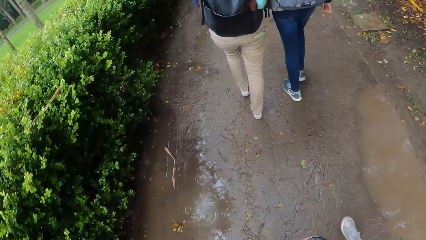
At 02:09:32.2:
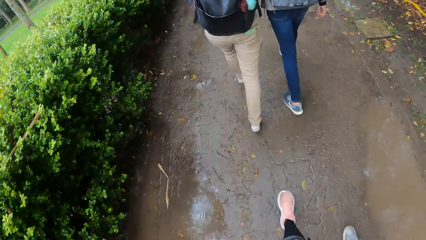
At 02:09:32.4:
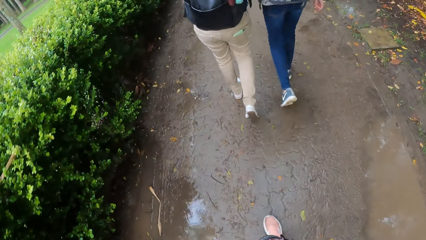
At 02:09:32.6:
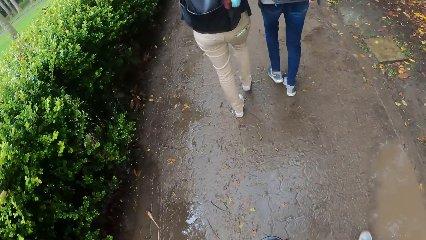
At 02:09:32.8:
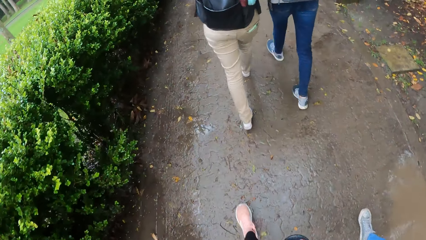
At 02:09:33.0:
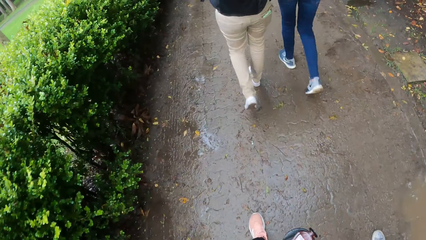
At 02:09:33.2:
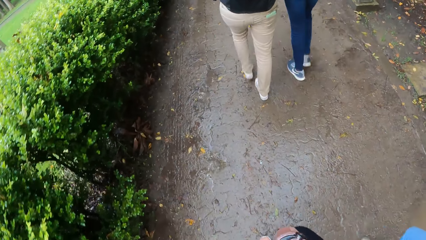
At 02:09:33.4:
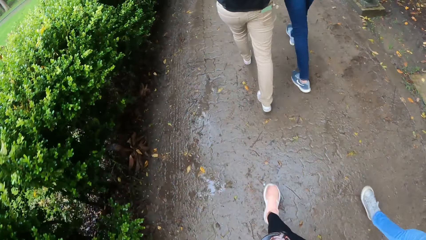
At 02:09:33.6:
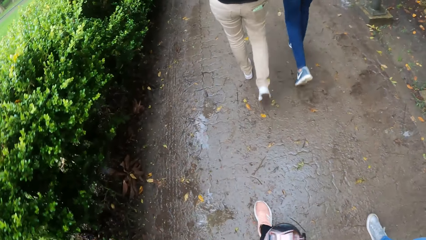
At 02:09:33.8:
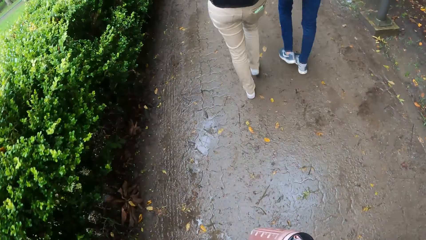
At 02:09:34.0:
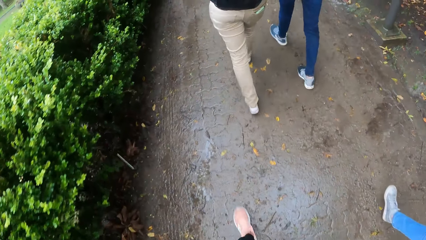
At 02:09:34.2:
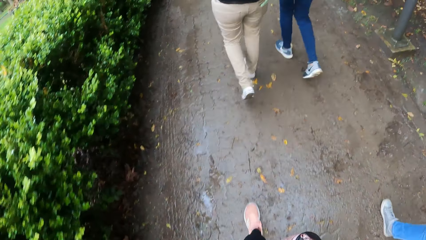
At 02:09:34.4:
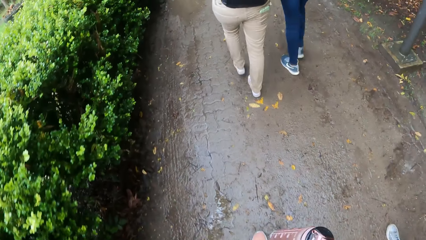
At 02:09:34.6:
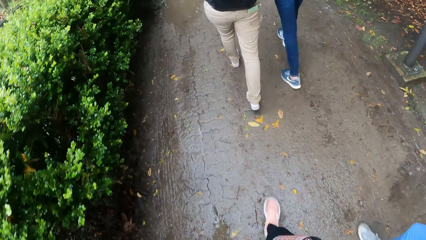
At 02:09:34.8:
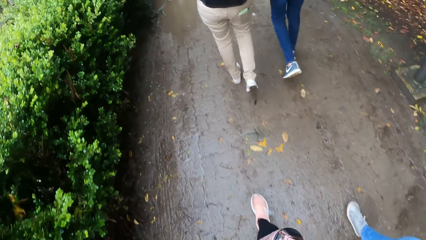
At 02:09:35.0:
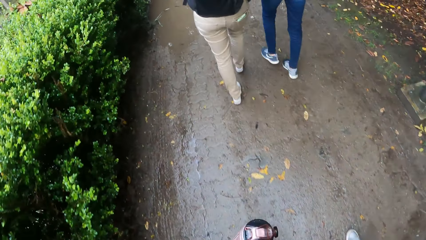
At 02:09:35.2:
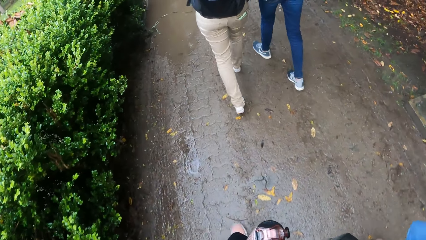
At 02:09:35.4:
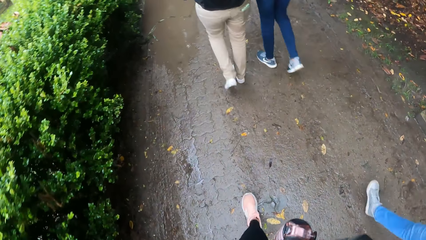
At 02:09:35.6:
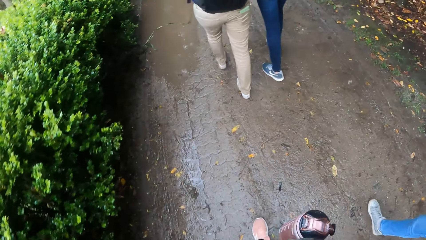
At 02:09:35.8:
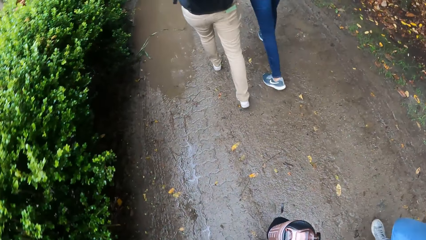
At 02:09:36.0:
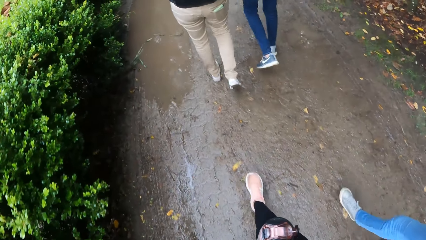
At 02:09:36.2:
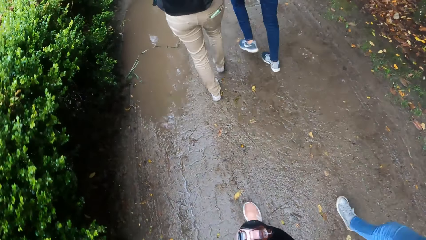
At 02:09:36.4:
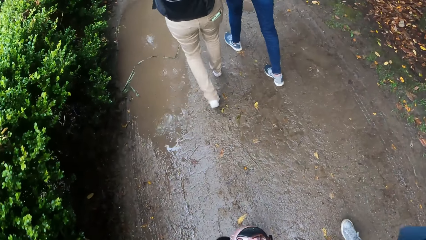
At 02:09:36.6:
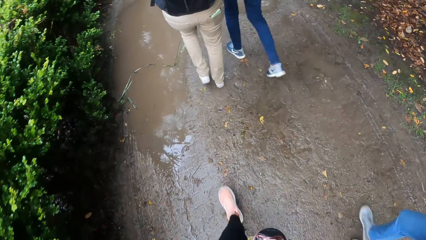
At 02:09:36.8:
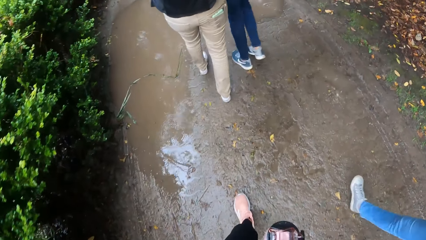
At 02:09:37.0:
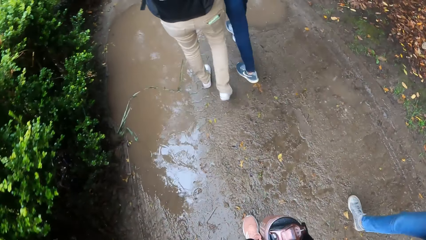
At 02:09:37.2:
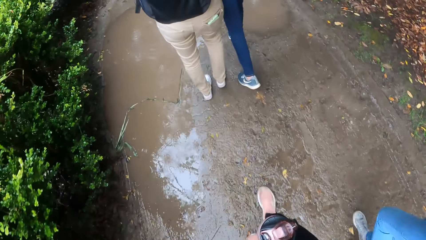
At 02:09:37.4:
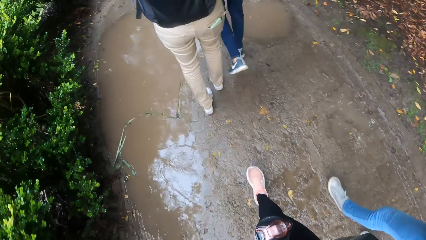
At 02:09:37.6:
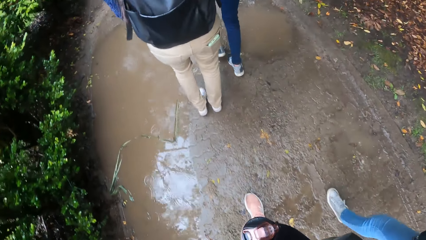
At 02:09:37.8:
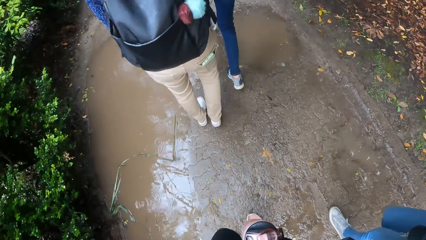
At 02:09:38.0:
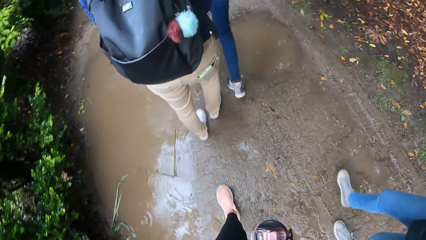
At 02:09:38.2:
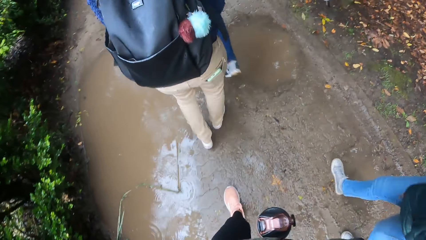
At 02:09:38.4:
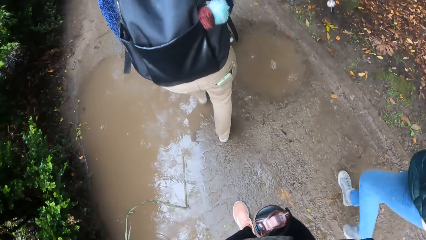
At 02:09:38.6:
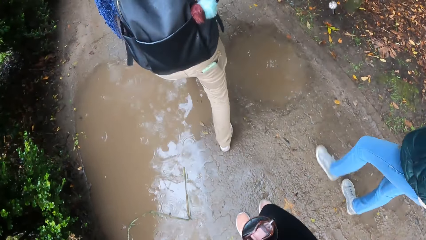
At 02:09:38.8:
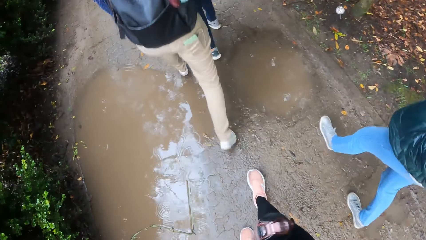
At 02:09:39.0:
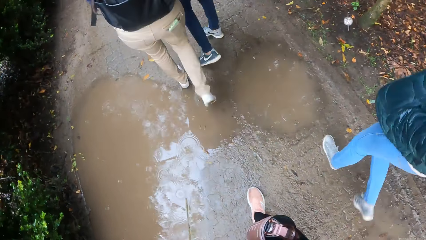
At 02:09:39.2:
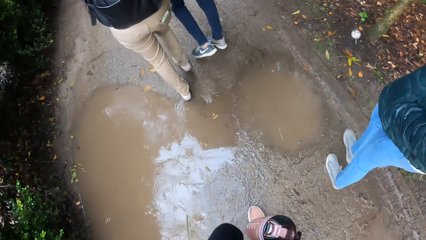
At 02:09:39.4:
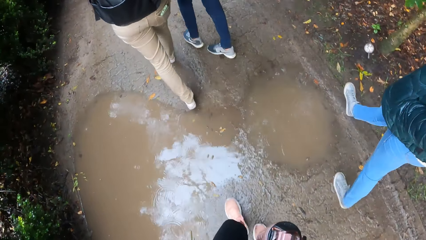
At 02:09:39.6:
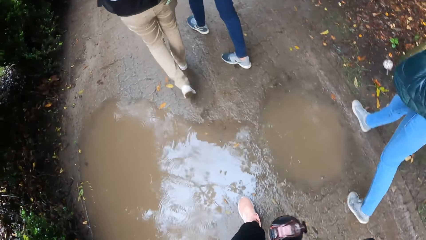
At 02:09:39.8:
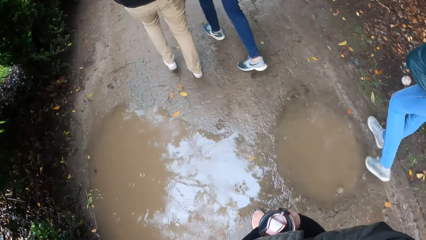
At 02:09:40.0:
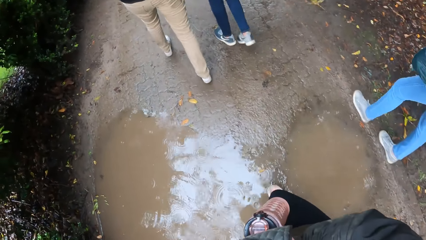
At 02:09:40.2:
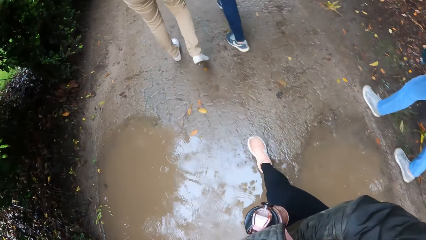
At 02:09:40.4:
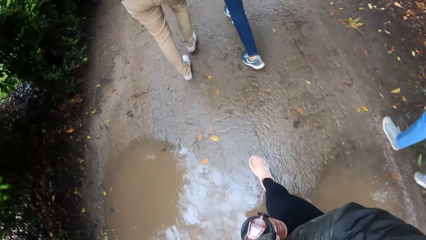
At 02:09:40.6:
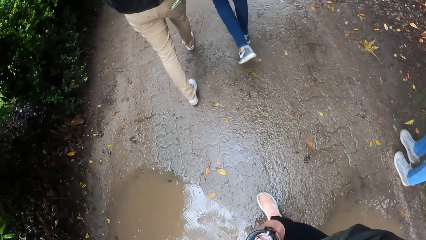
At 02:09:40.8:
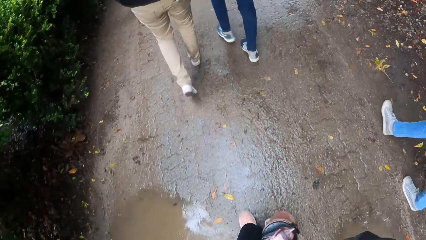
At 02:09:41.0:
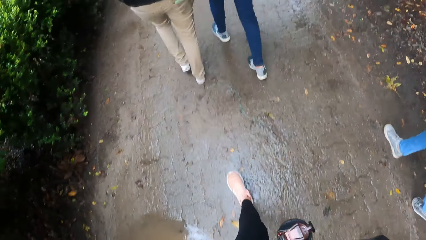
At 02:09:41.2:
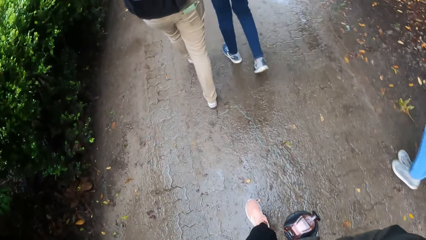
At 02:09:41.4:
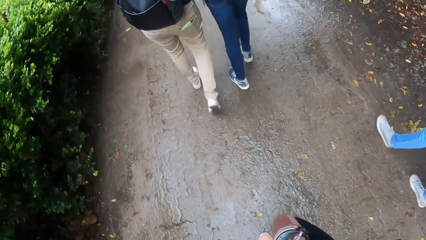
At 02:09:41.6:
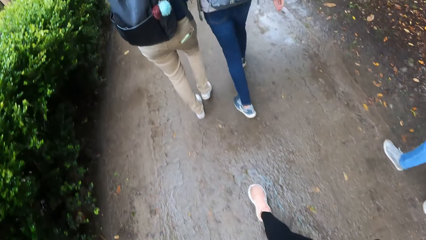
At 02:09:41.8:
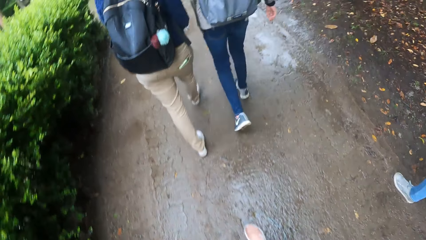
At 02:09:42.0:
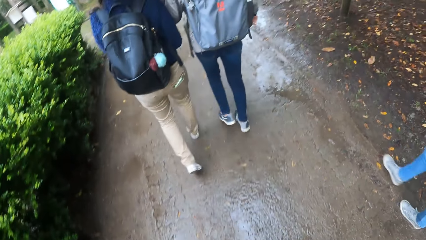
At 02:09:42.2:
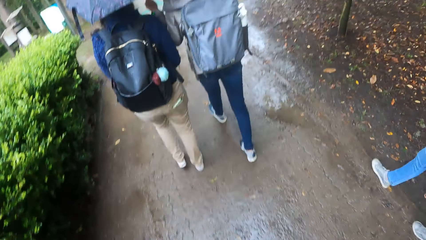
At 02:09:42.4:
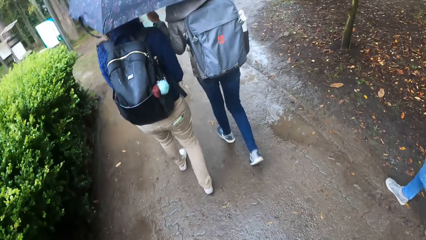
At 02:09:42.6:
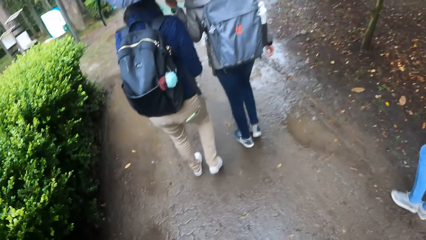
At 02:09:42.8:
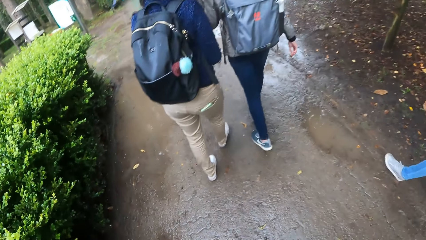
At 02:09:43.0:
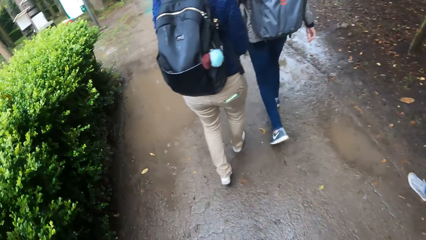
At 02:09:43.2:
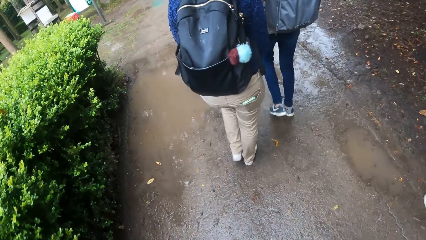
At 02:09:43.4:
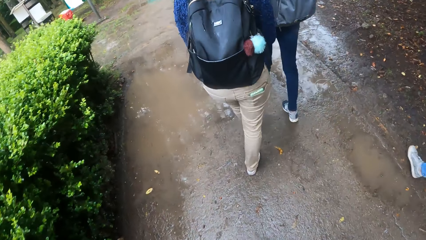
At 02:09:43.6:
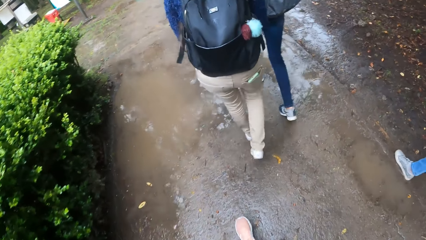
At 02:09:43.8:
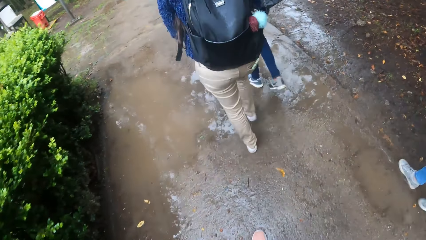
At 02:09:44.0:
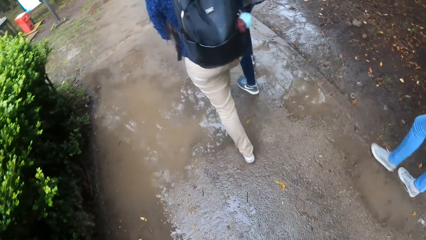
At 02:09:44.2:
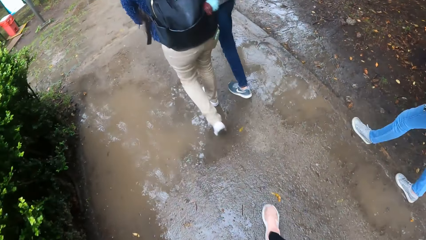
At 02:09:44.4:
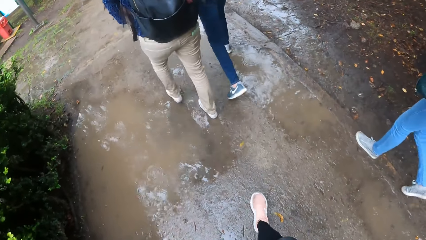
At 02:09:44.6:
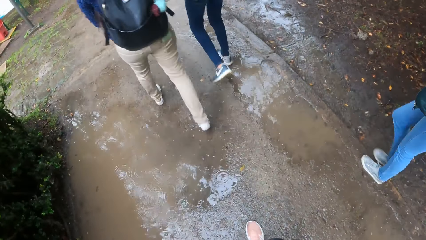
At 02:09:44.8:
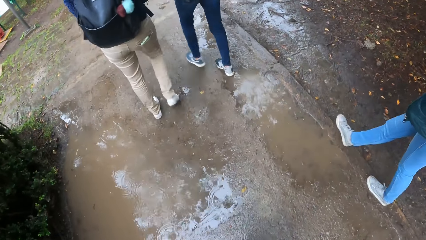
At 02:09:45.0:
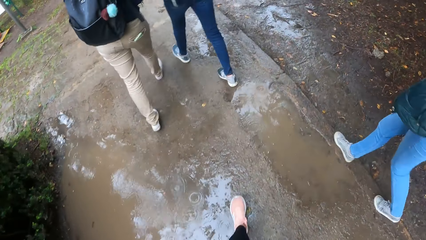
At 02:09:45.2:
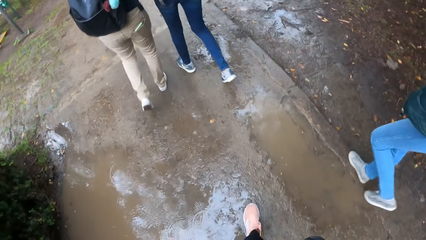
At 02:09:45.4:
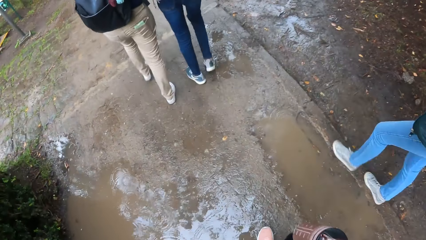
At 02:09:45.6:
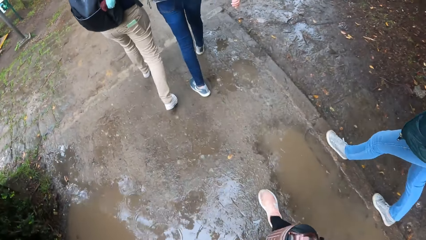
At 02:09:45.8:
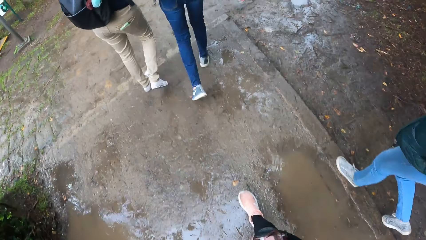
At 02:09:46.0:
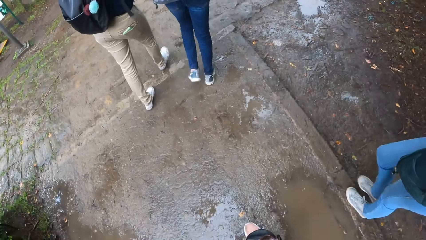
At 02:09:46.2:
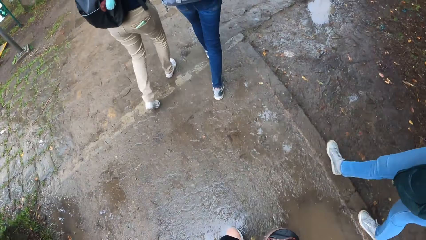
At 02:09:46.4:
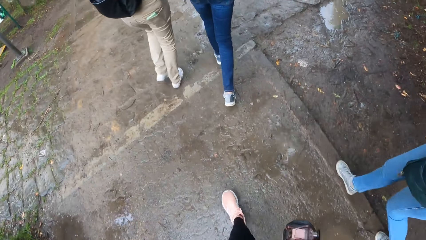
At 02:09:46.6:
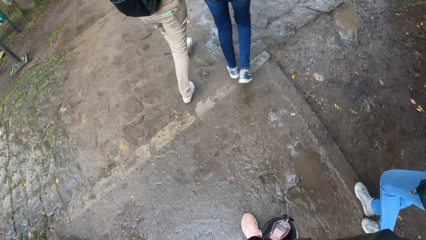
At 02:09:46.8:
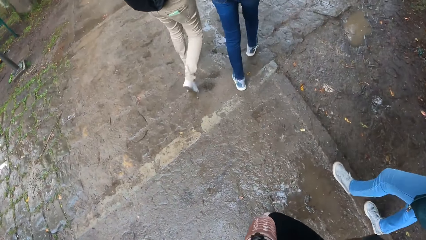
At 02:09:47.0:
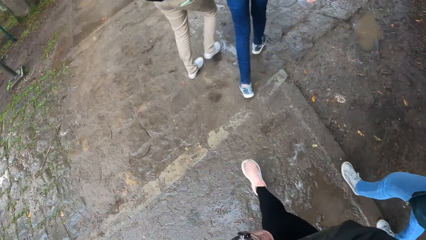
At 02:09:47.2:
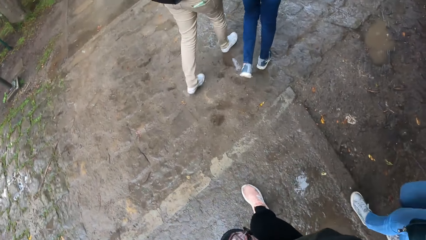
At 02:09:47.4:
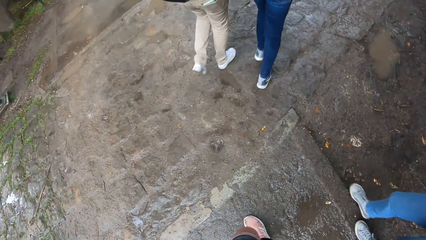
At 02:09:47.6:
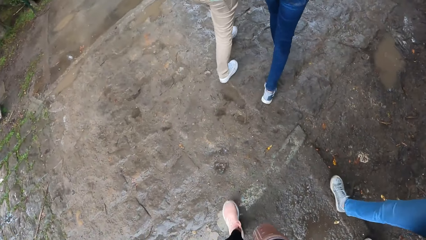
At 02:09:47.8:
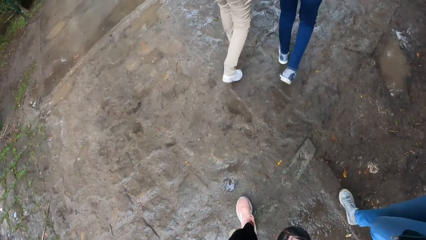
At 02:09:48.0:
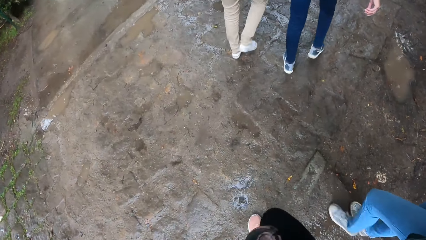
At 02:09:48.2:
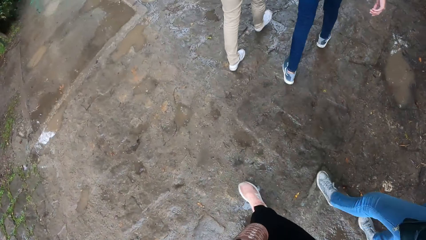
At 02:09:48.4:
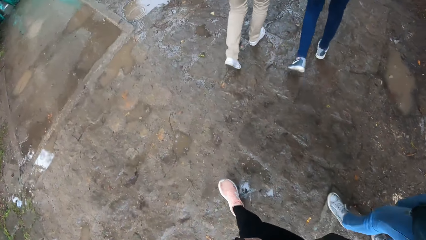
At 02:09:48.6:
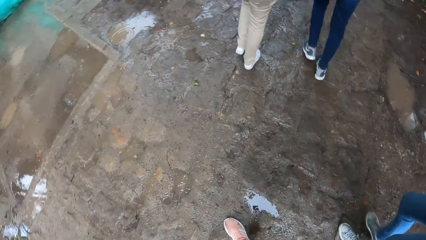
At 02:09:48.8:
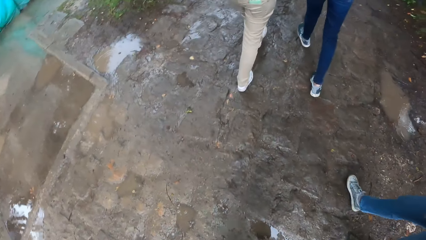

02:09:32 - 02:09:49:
The camera wearer looks down. She skips the flooding water with her right hand. She looks in front. She looks at the water.
